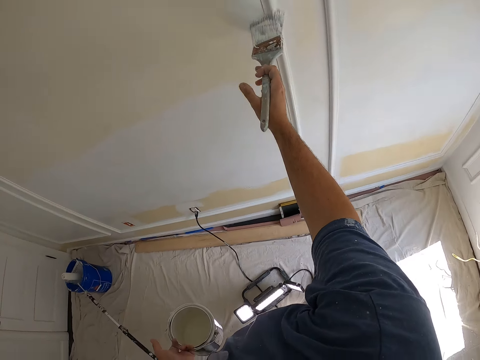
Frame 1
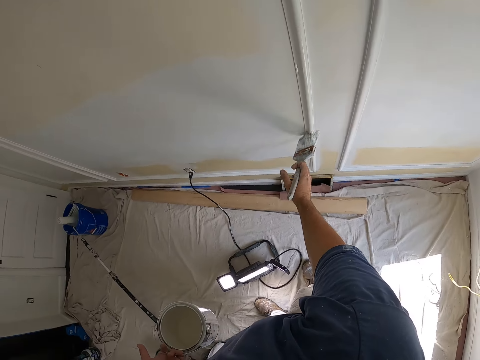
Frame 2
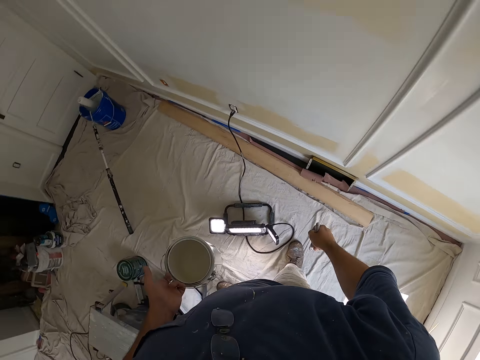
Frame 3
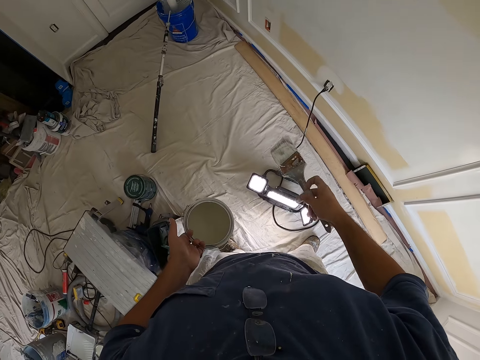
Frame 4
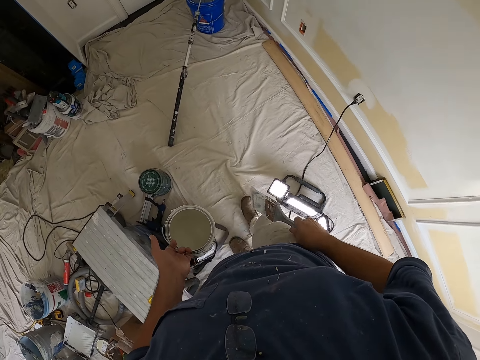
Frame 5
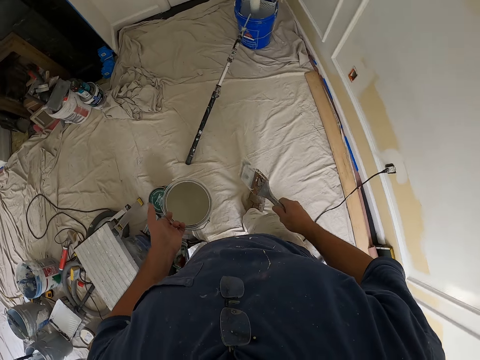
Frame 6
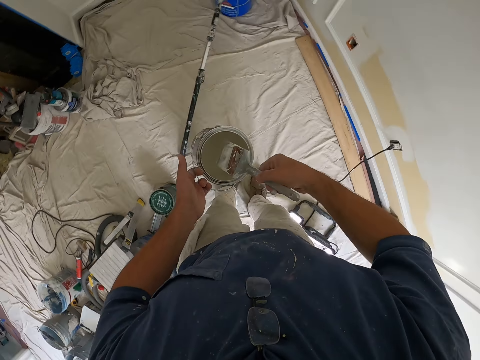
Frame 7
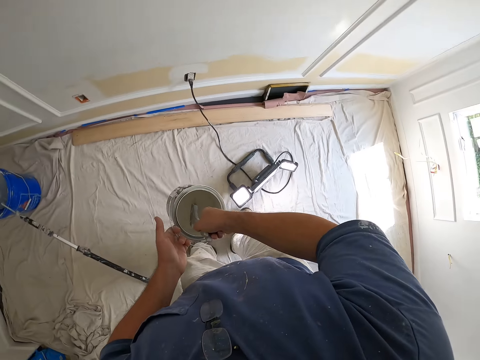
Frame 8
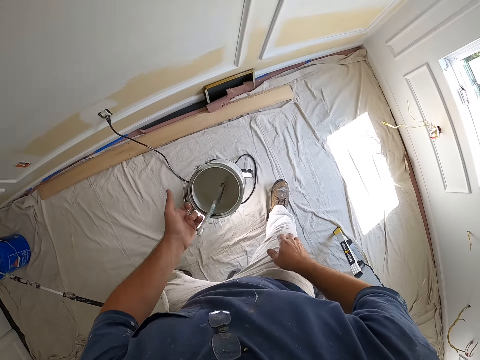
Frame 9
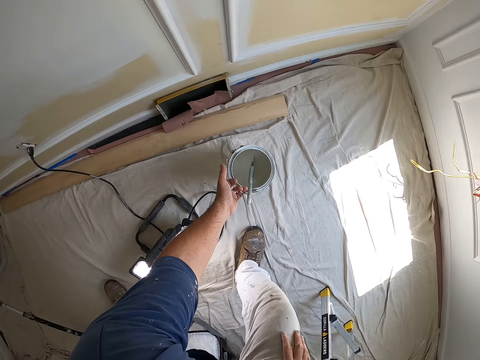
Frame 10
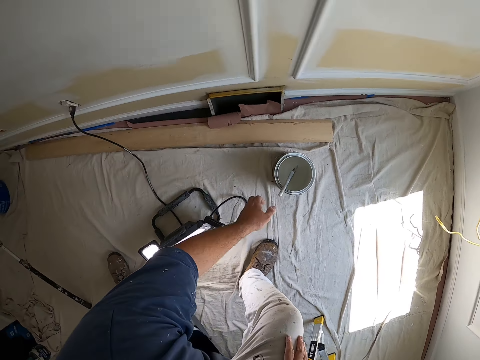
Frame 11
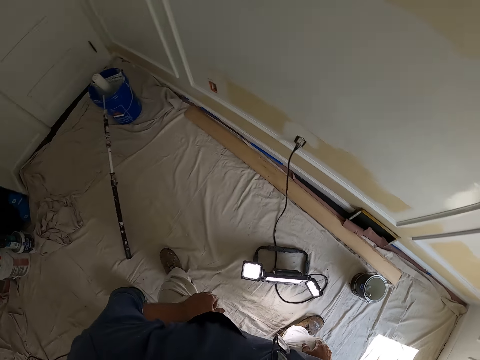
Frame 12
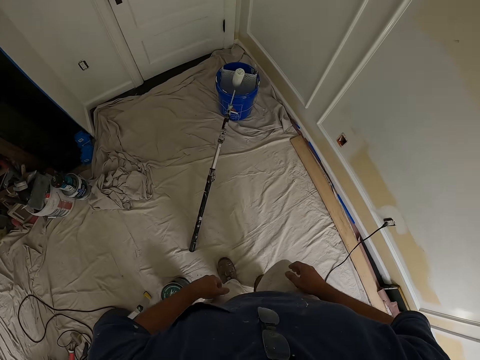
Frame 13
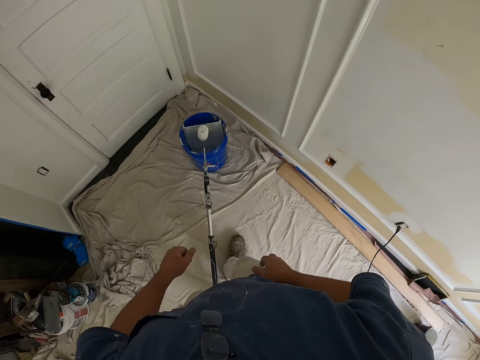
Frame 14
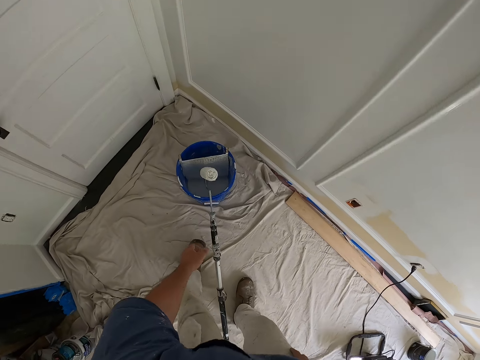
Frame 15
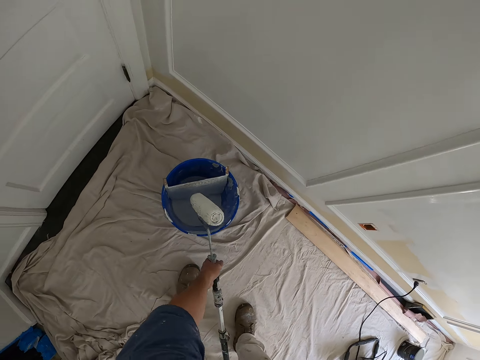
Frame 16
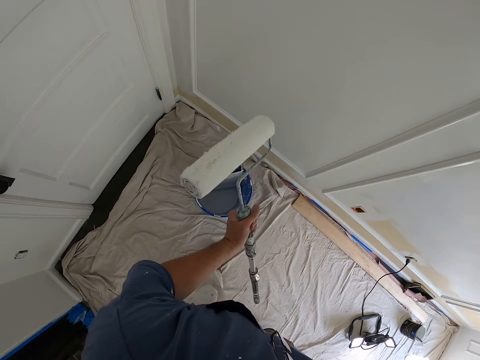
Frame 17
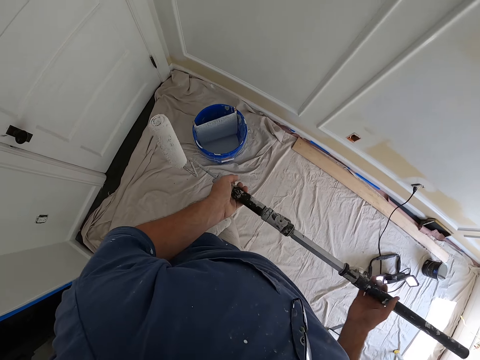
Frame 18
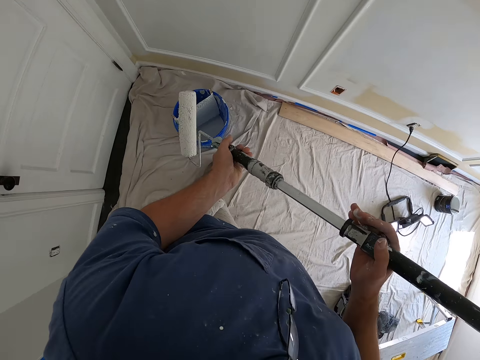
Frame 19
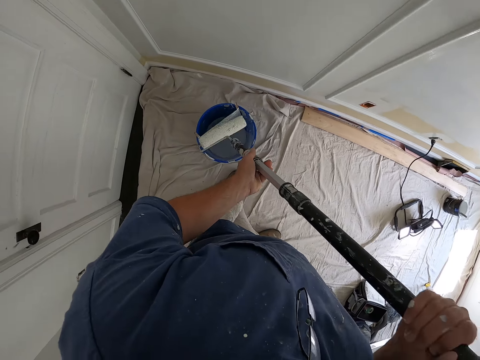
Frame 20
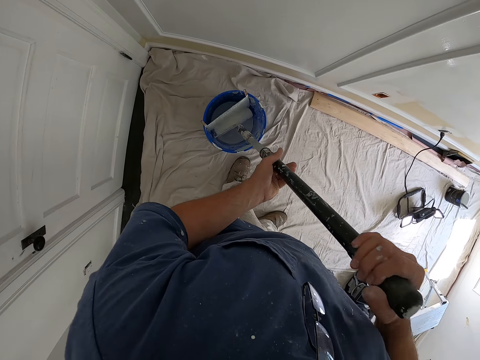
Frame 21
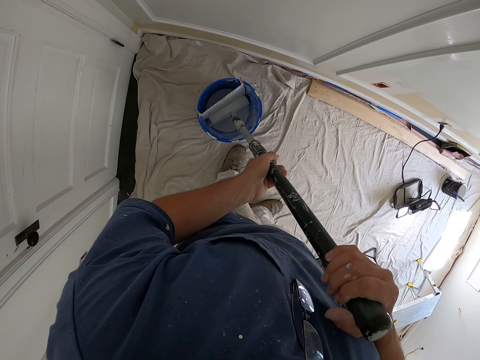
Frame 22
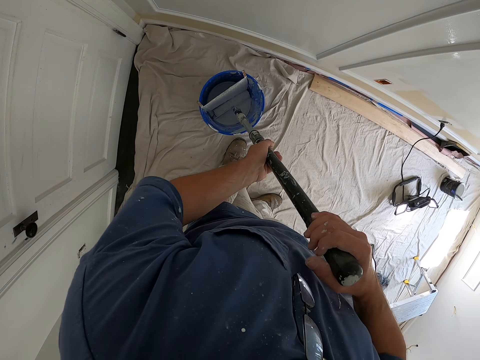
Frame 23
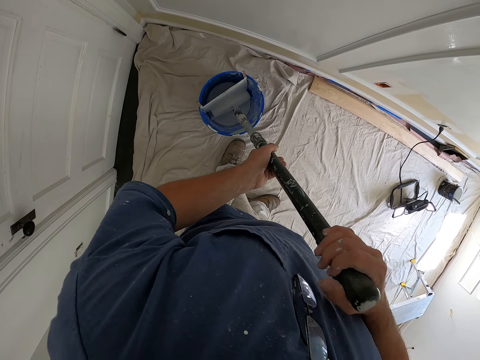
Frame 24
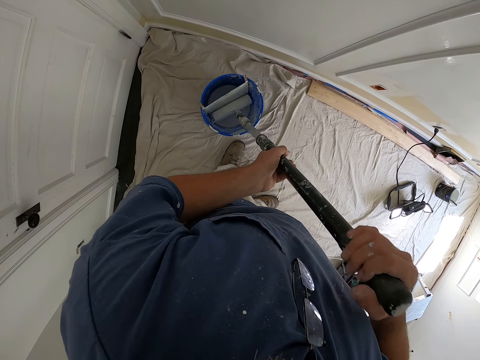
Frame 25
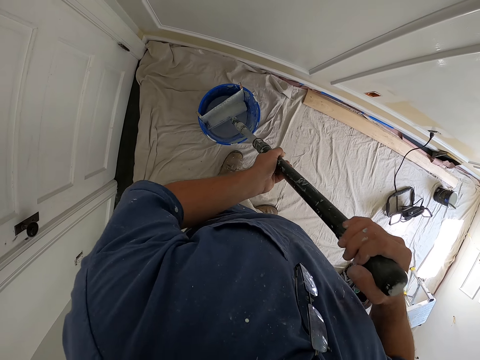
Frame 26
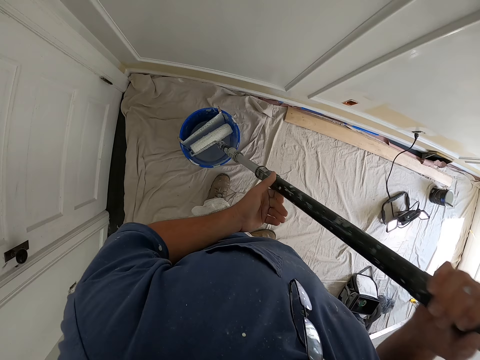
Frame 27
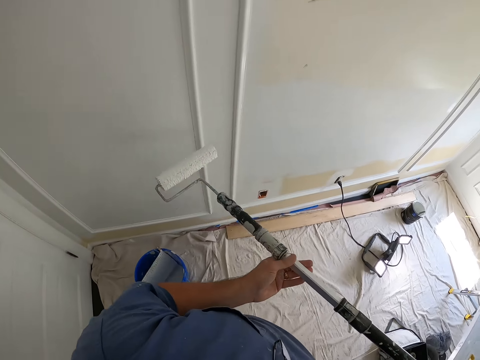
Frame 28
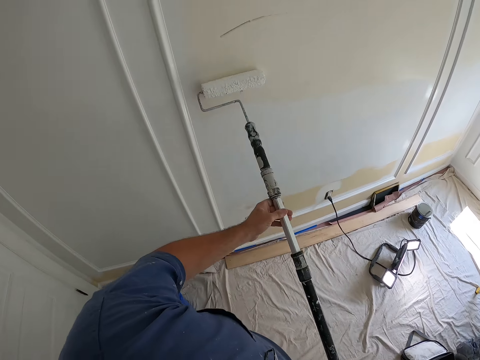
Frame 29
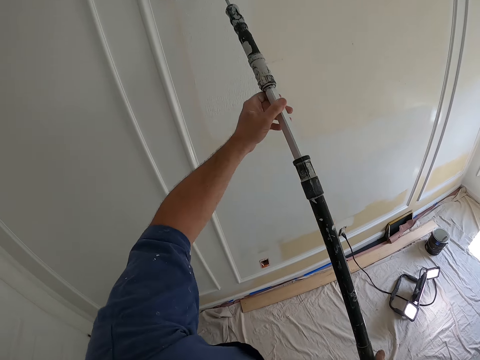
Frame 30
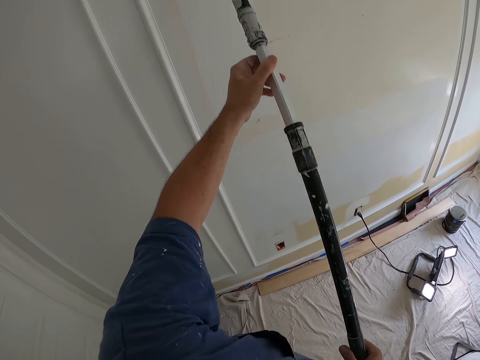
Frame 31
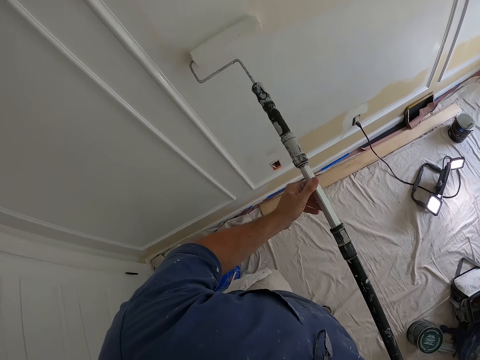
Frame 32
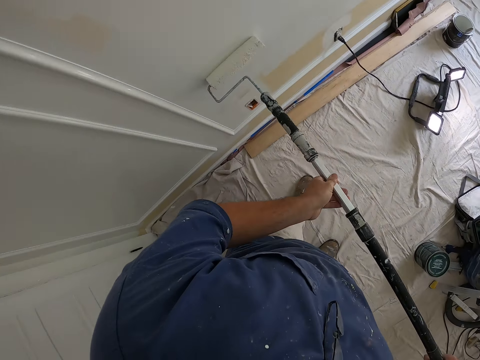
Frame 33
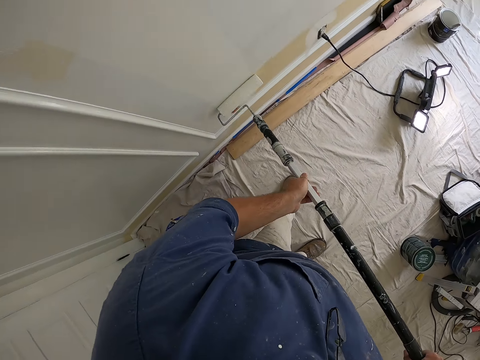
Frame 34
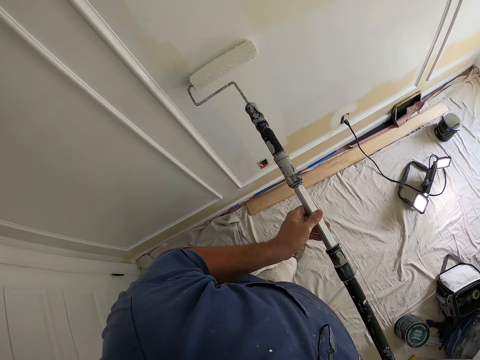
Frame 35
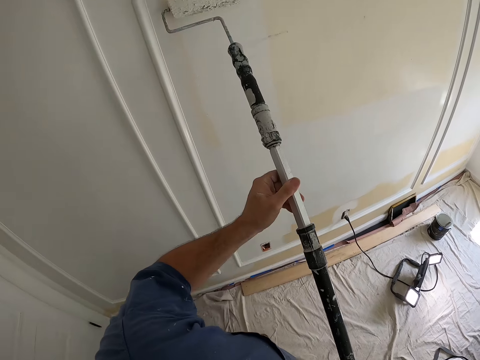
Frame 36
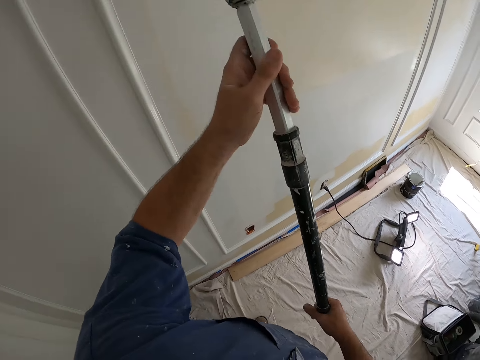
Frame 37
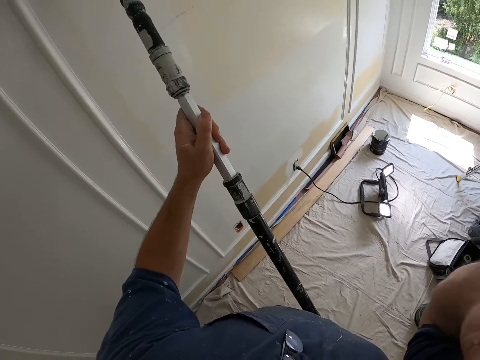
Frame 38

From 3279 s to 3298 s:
The camera wearer walks along the room. They put the paint brush into the paint container. They drop the paint container and the paint brush on the ground. They step forward. They pick up a paint roller brush from the inside of a bucket of paint. They dip the paint roller brush into the bucket of paint. They paint the wall with the paint roller brush.
